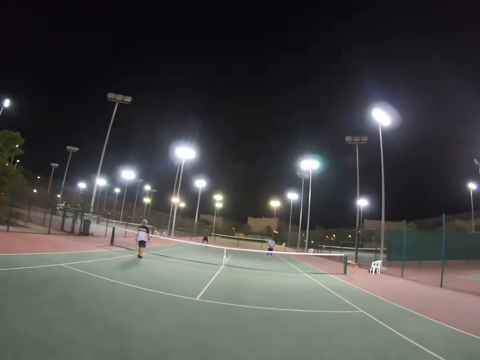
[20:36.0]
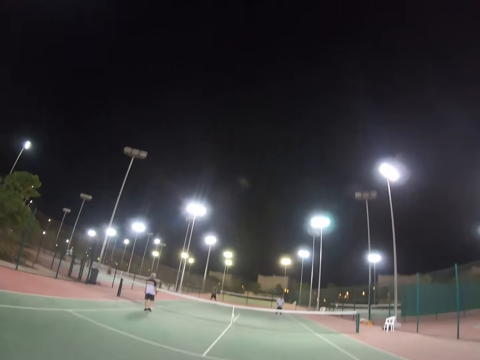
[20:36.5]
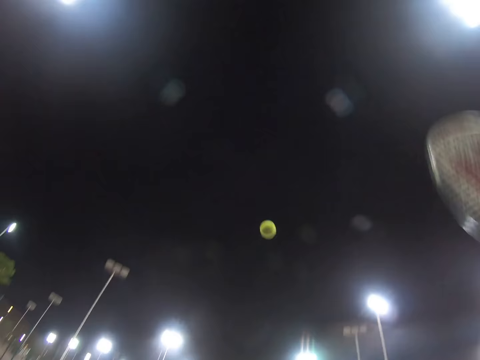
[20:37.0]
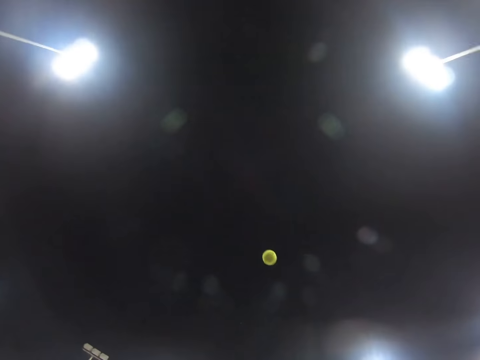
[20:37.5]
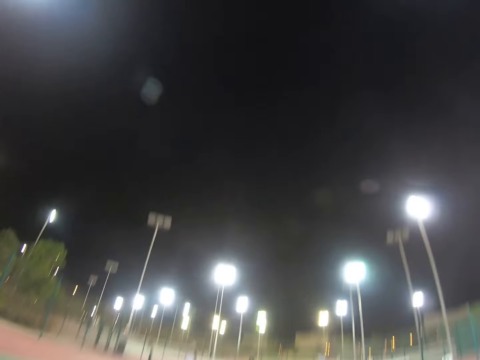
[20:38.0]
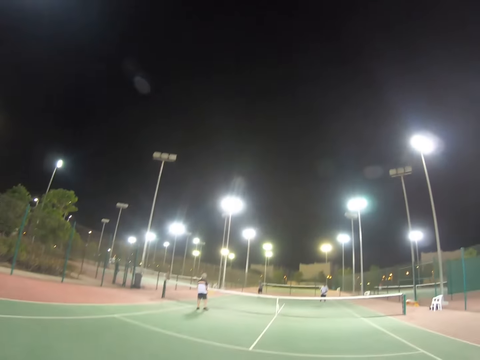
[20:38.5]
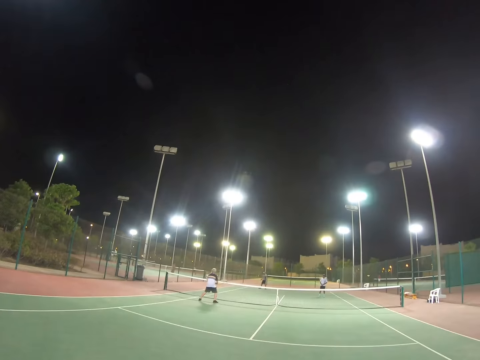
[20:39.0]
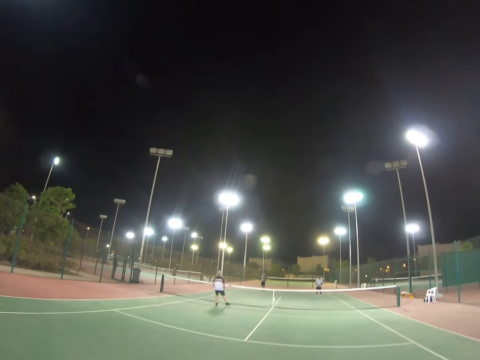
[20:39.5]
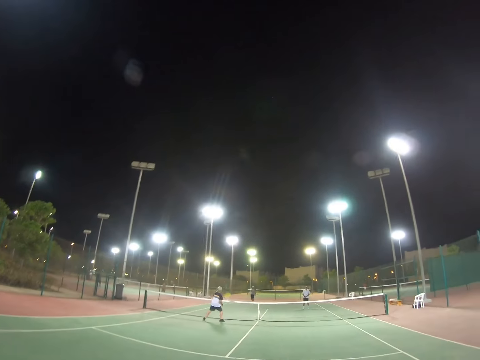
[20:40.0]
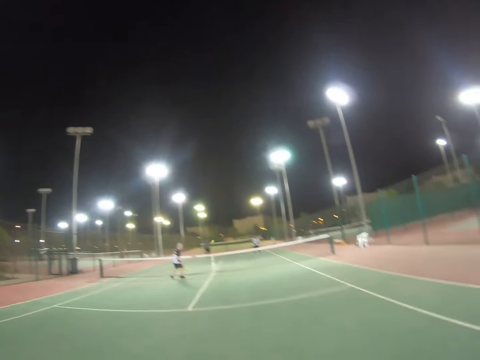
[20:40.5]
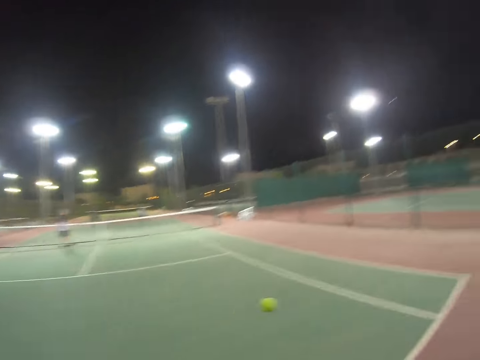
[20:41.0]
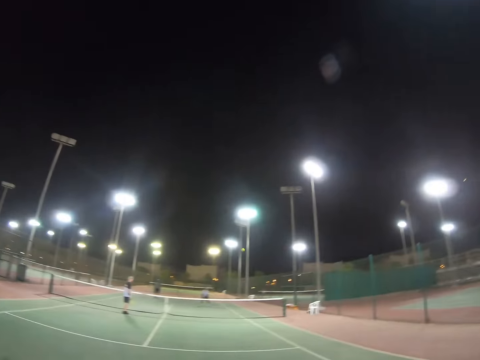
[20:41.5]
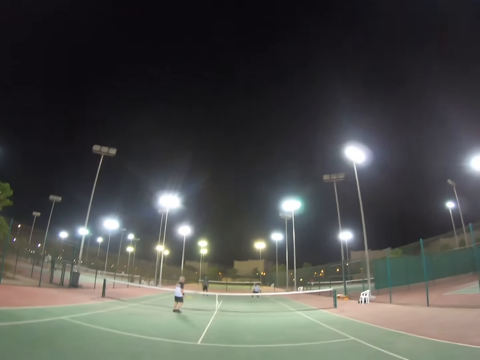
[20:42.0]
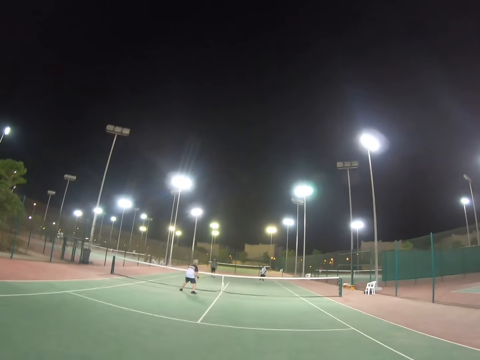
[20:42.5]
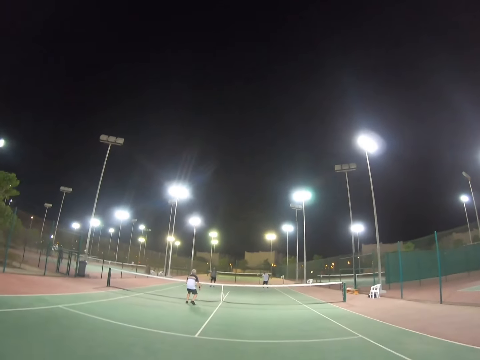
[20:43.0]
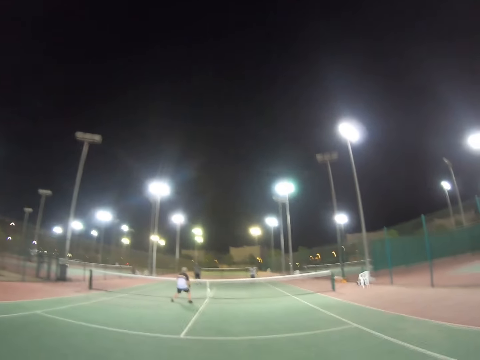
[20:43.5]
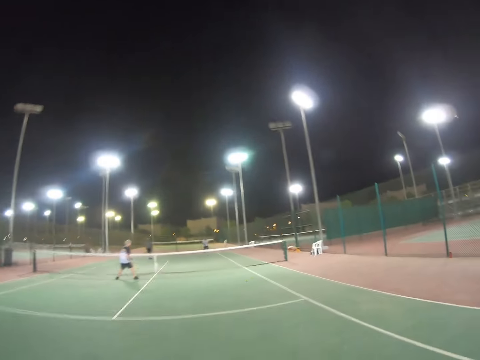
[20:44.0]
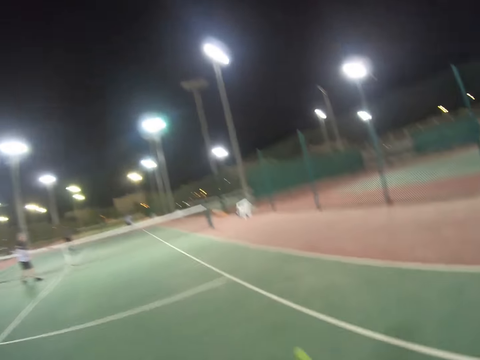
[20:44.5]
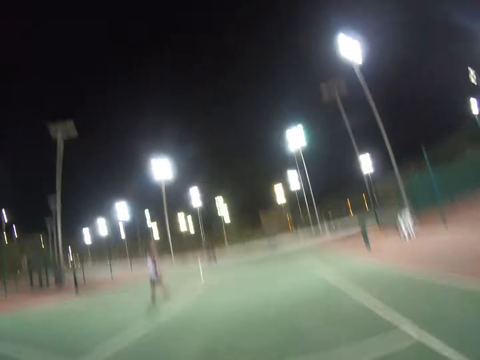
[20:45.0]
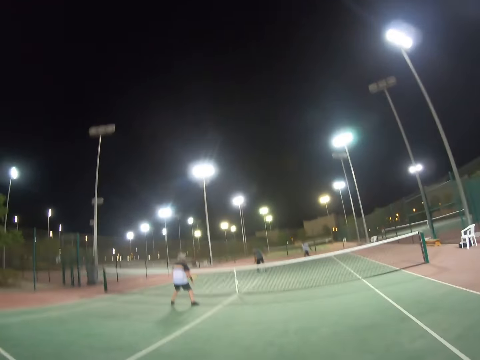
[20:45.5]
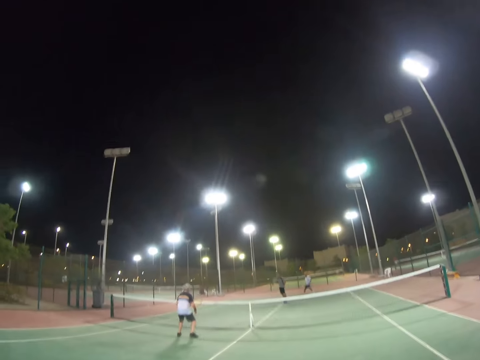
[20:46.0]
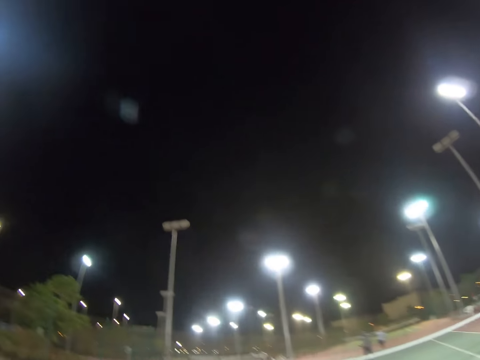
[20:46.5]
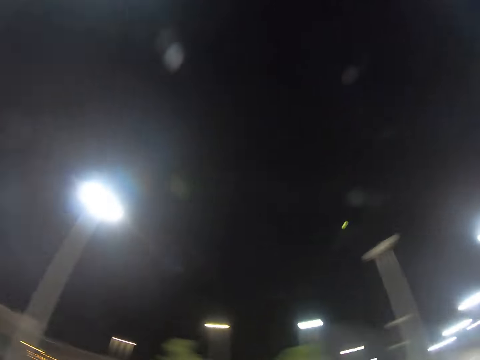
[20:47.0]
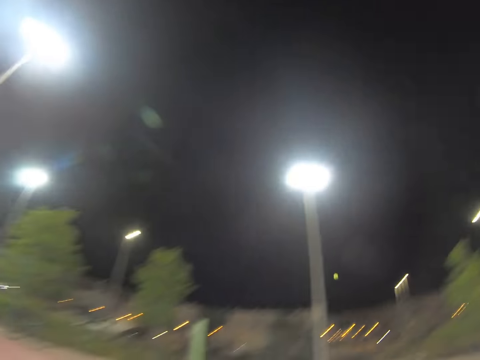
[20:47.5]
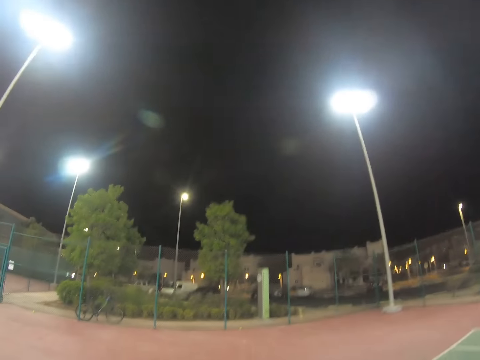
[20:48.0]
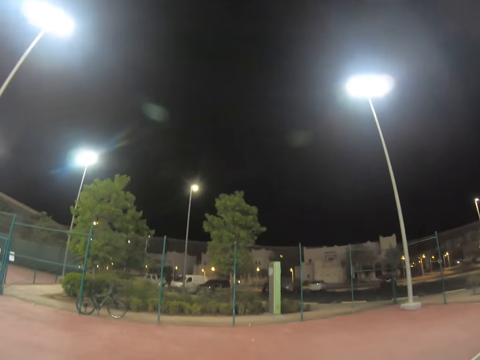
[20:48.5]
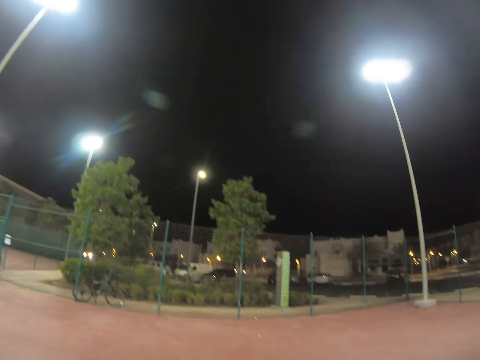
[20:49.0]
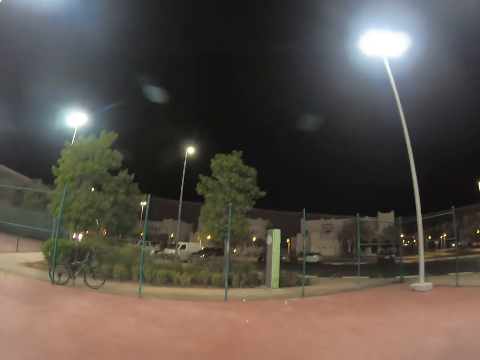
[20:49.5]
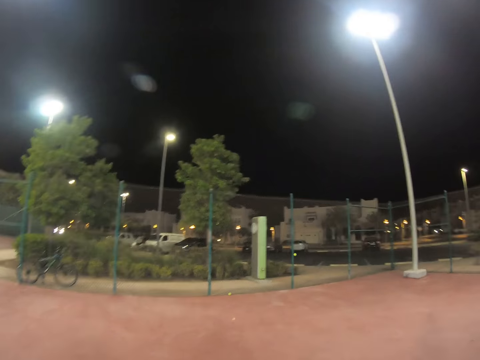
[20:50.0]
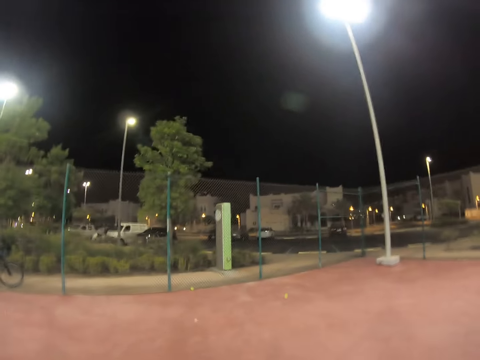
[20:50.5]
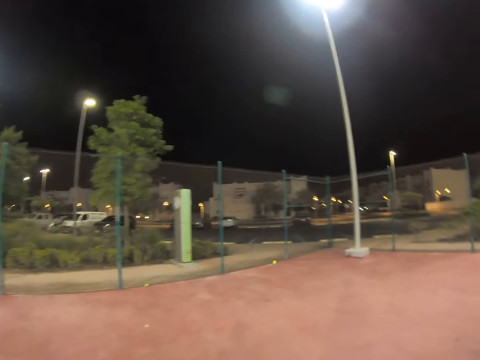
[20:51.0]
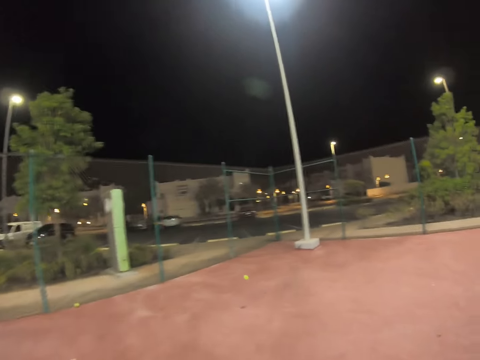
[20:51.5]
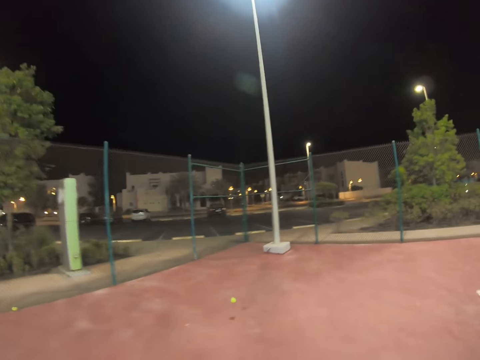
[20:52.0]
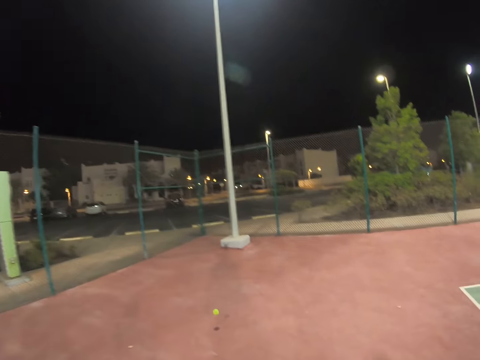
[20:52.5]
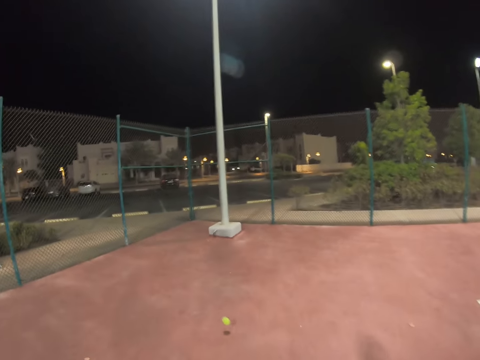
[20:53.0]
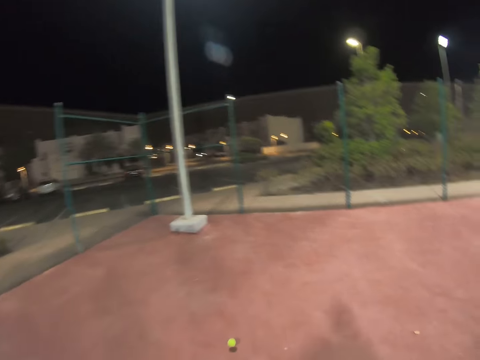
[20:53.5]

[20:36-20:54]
The camera wearer serves the ball. A man hits the ball. The camera wearer hits the ball. Another man hits the ball. The camera wearer hits the ball. The first man hits the ball. The camera wearer moves towards the ball.

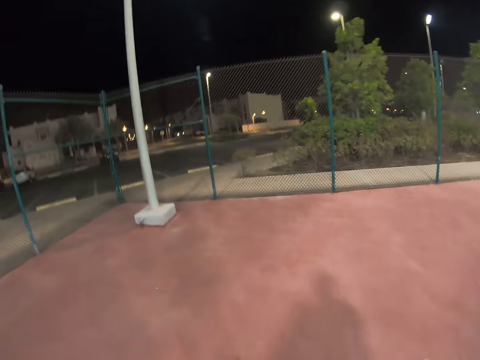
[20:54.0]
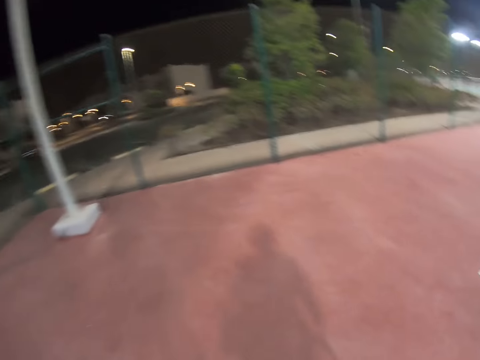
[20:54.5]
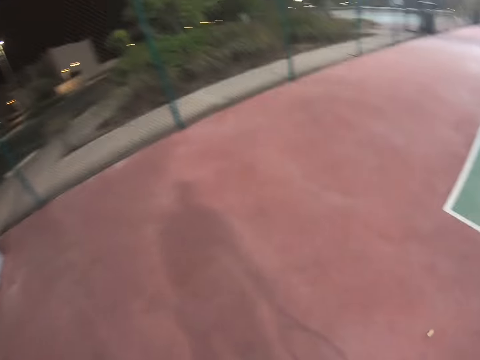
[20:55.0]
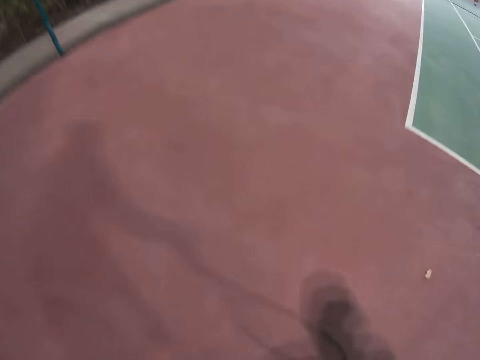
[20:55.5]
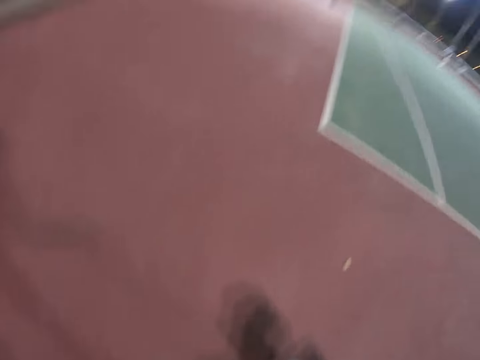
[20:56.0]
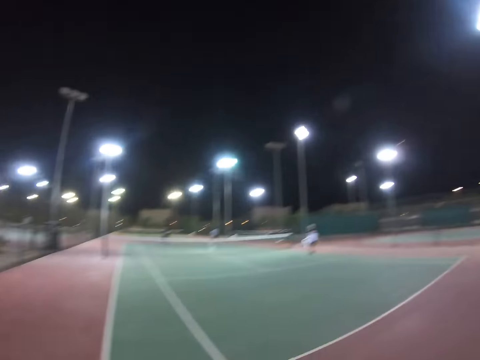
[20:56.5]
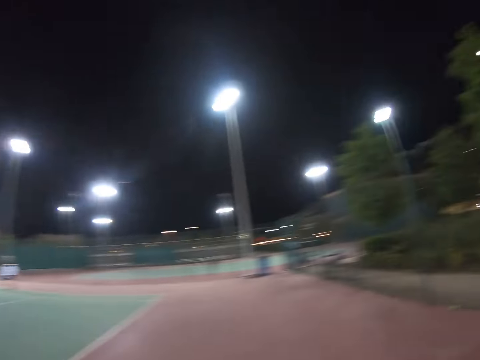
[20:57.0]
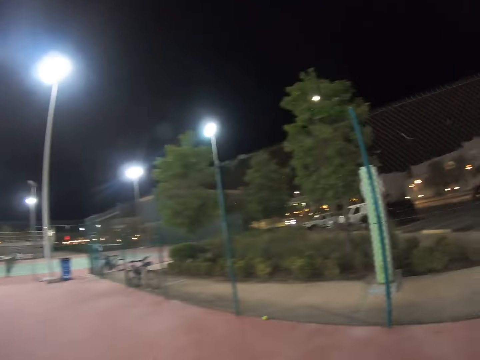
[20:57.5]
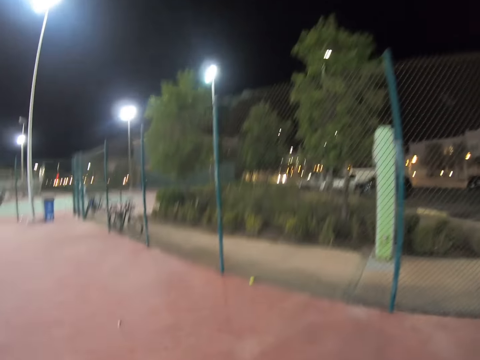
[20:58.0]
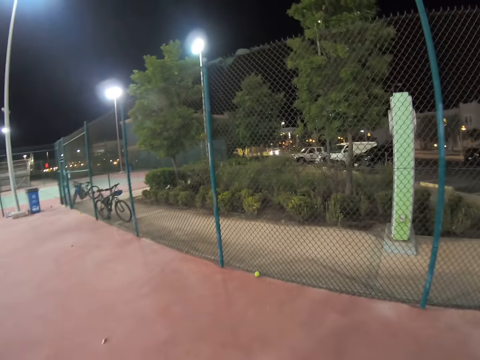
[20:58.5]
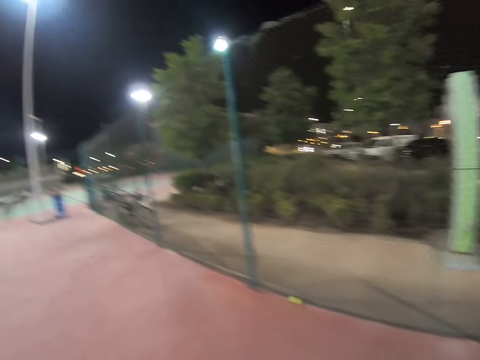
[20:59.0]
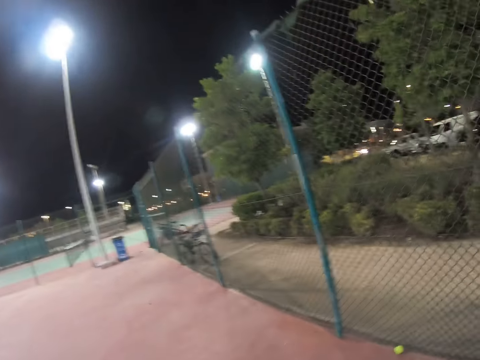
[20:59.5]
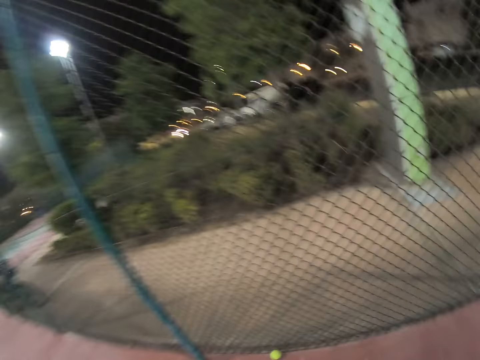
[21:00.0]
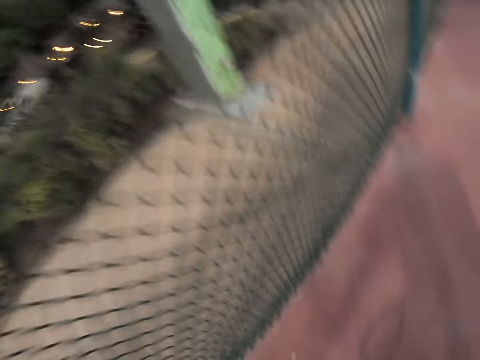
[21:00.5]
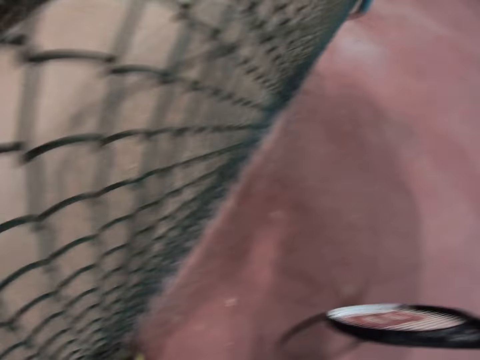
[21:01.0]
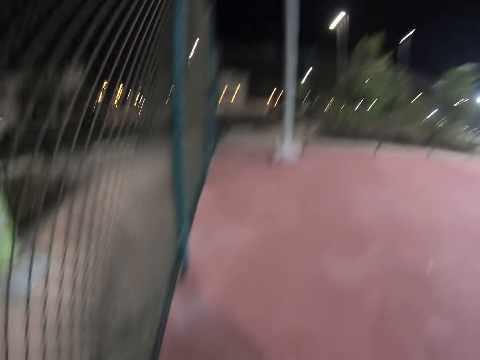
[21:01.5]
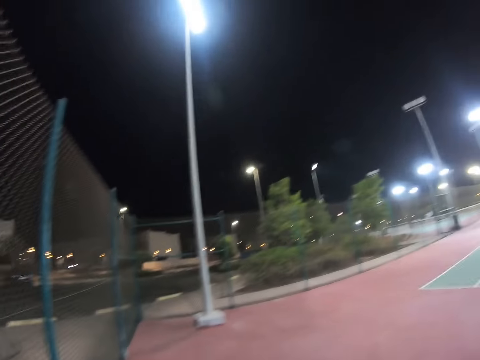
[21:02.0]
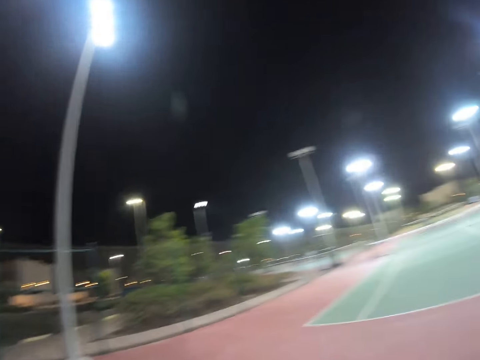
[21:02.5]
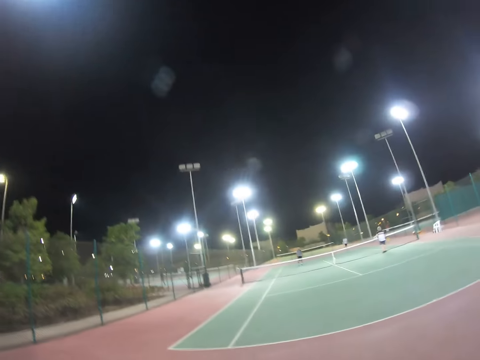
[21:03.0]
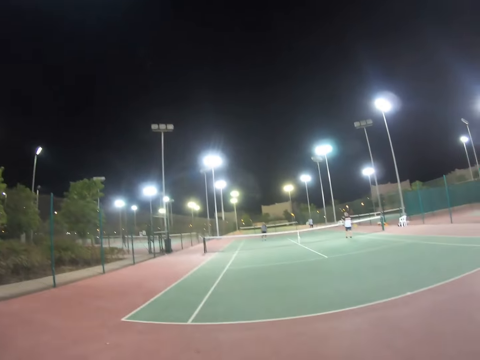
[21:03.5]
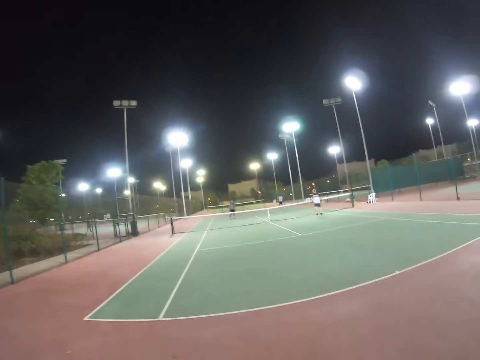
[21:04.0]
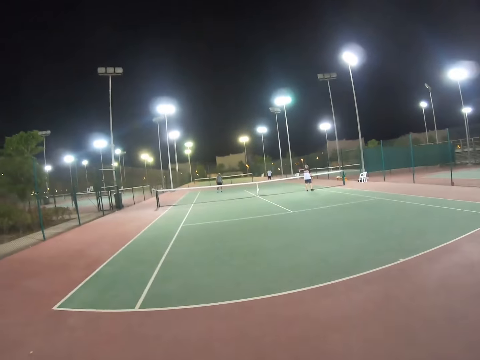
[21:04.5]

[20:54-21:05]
The camera wearer picks up the ball from the ground. They move towards the ball. They pick up the ball from the ground. They walk.
